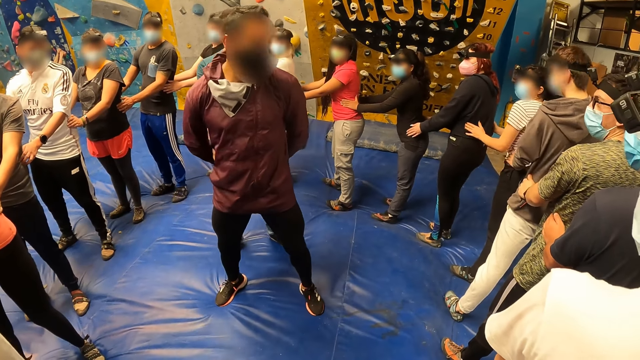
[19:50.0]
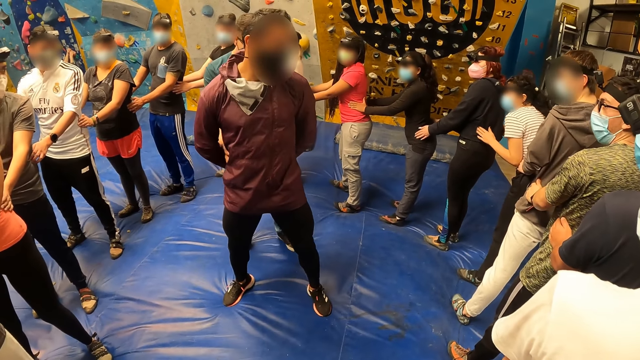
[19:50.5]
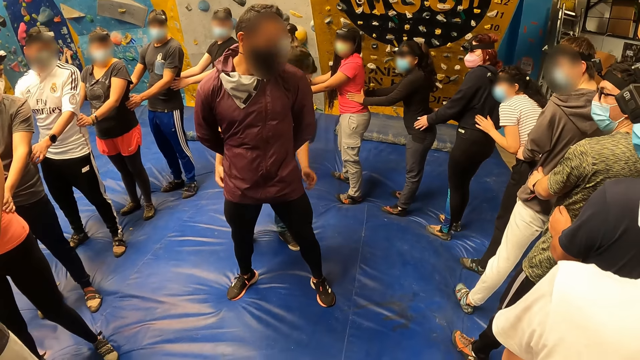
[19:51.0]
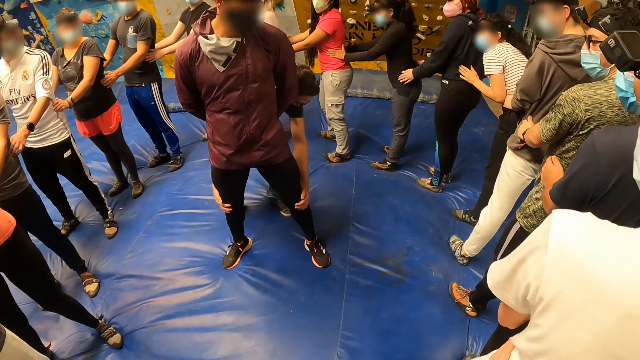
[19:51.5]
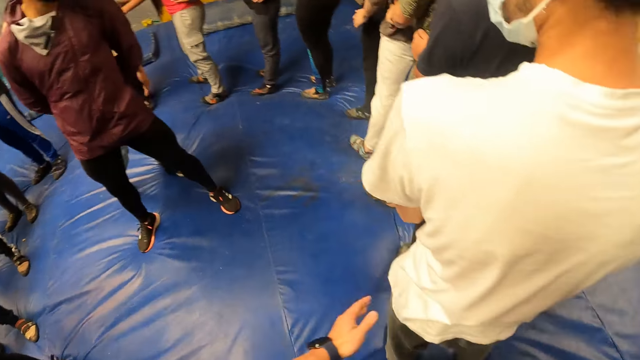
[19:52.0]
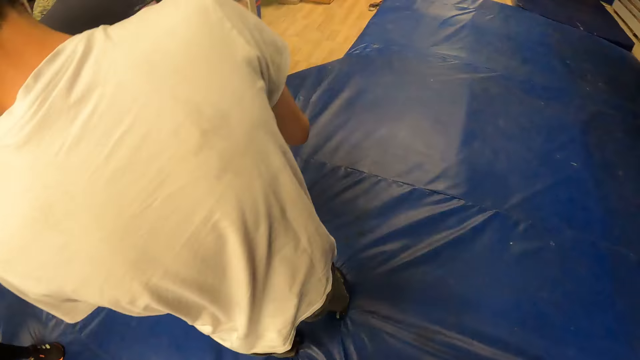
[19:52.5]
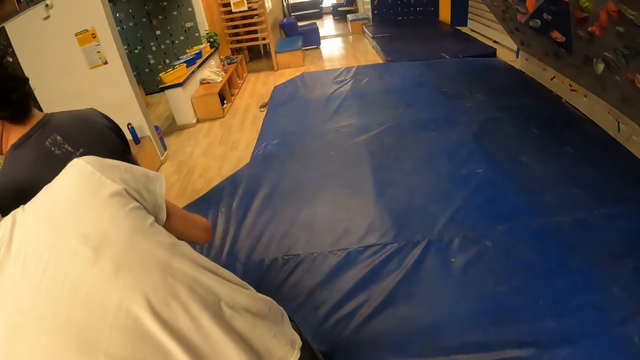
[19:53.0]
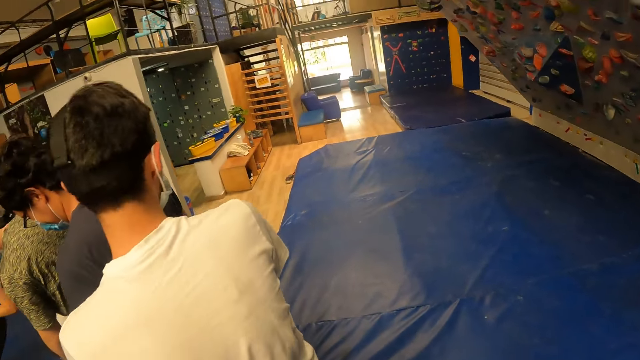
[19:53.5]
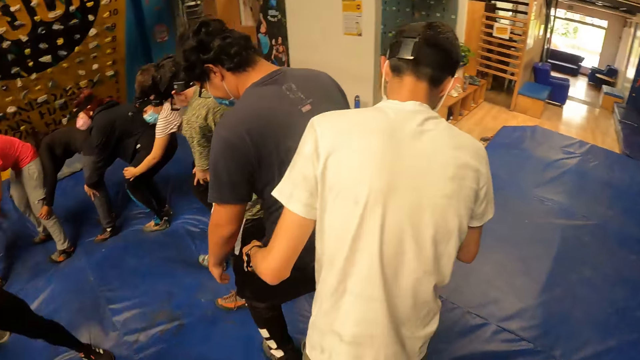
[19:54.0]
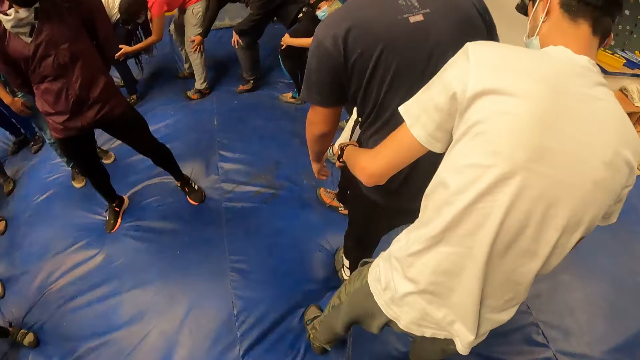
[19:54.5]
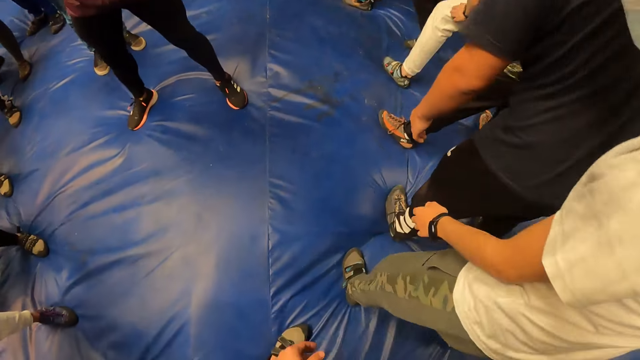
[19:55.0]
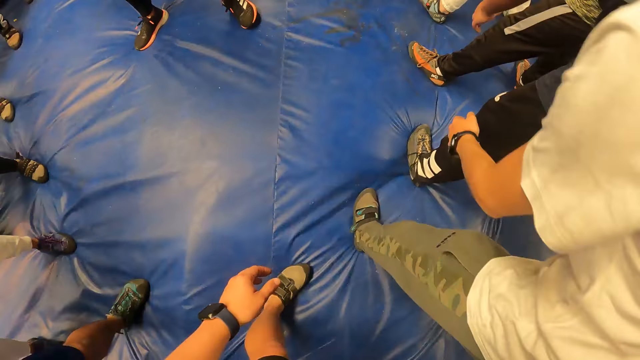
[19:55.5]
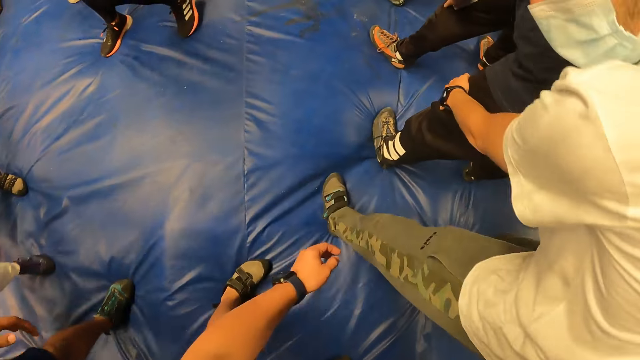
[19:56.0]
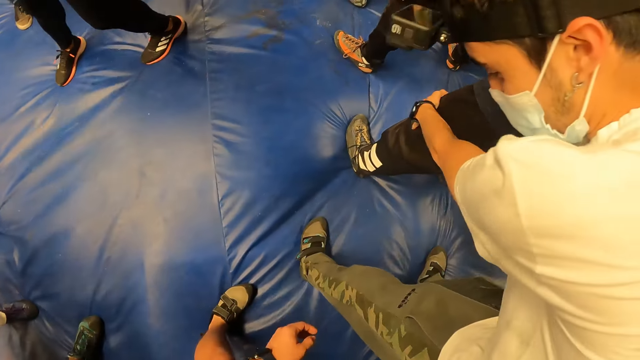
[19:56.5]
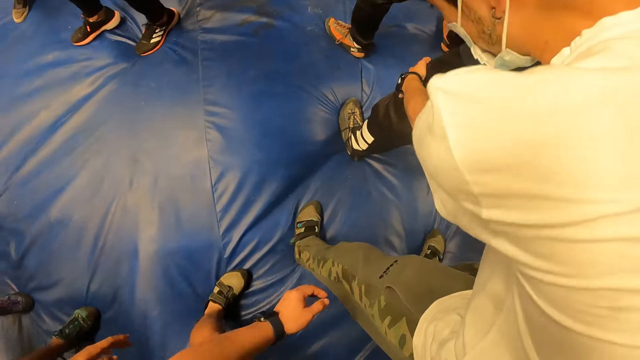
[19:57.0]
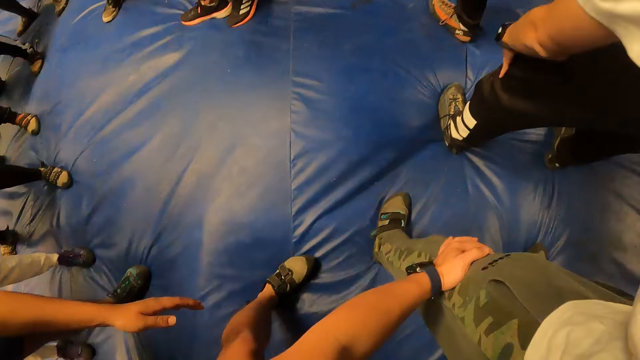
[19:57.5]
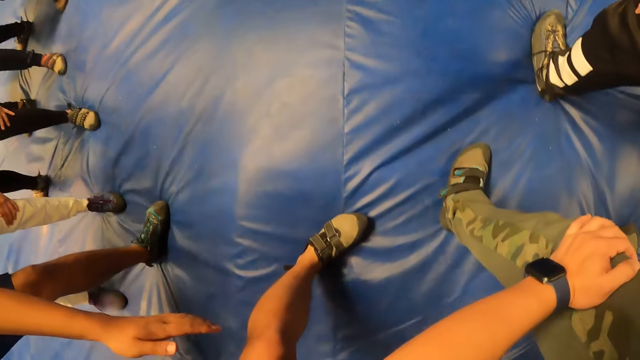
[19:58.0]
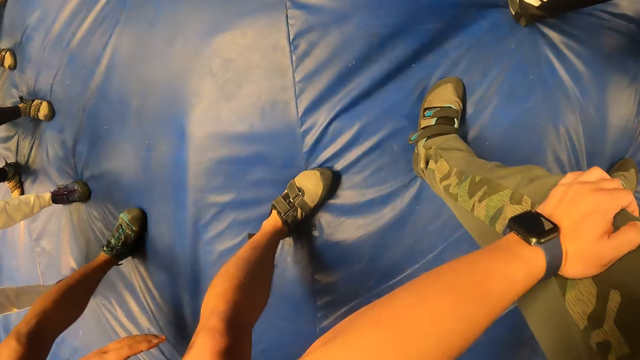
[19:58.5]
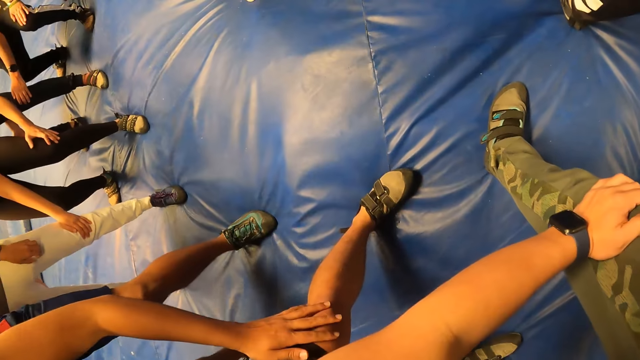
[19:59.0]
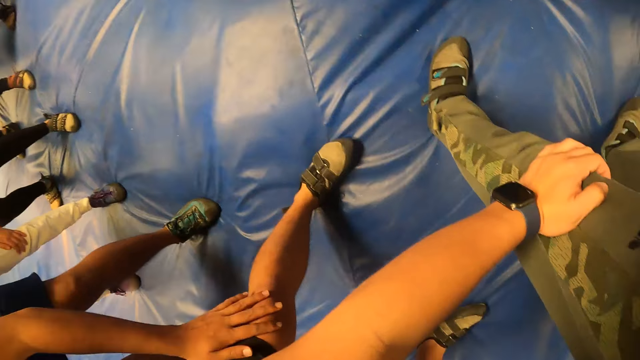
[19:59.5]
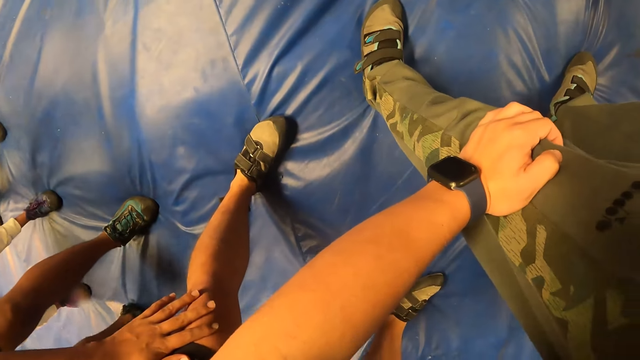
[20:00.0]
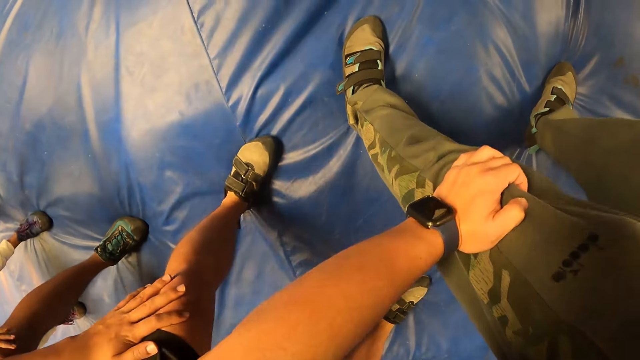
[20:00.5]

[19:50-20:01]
A man places both hands on another man's legs. The camera wearer looks around. He places his left hand on another man's left leg. He holds the man. Another man places his left hand on the camera wearer's left leg.

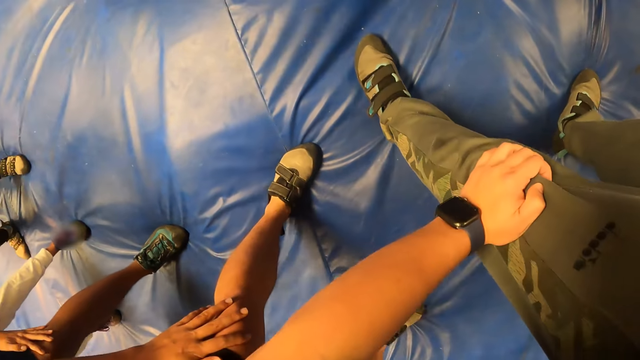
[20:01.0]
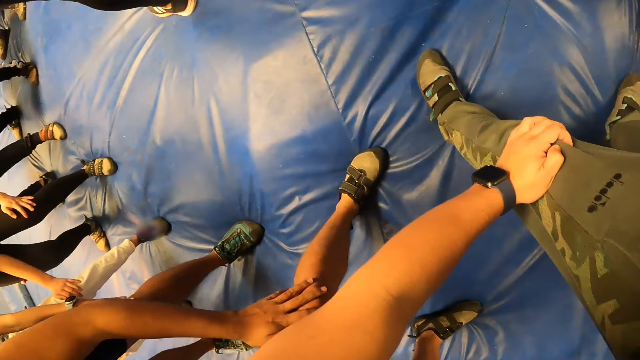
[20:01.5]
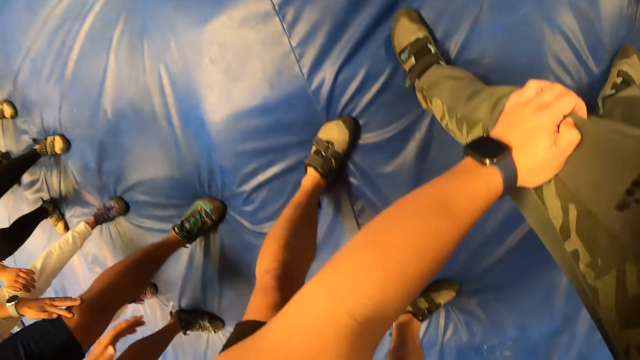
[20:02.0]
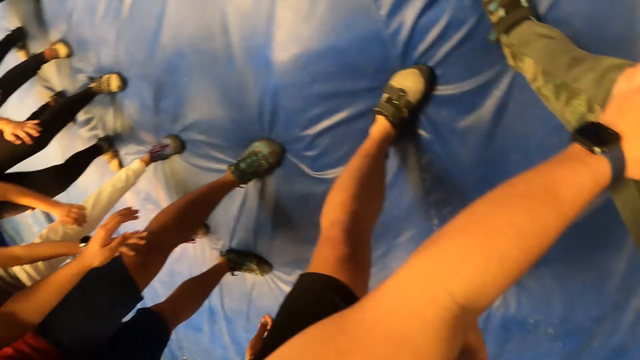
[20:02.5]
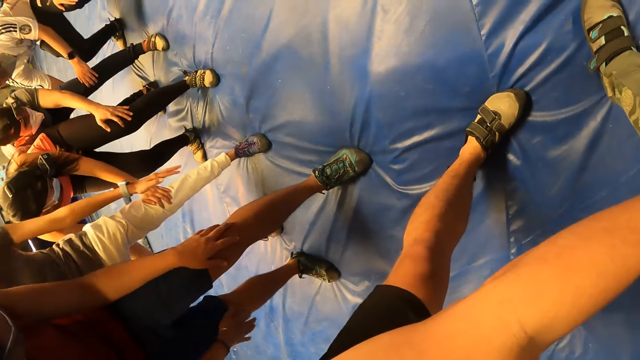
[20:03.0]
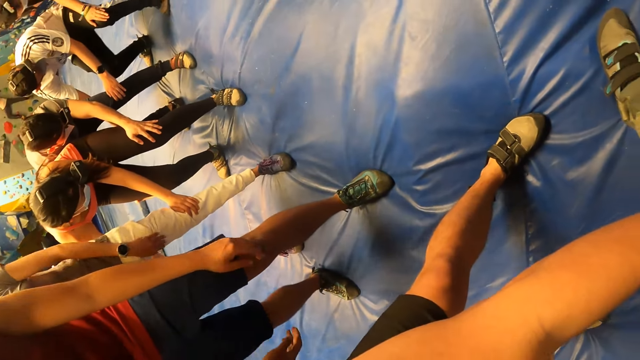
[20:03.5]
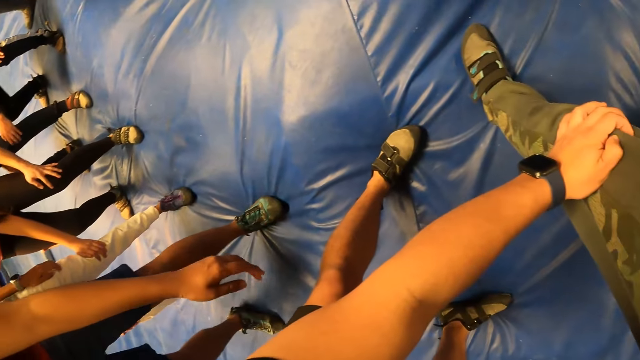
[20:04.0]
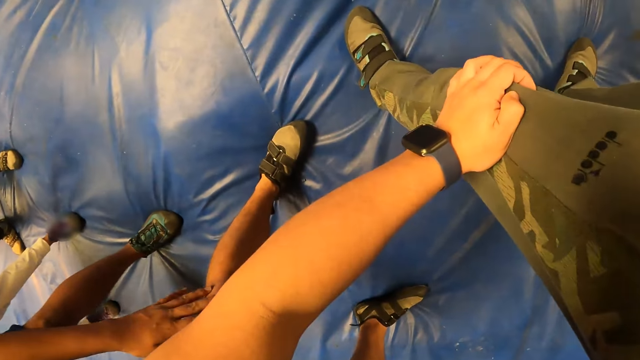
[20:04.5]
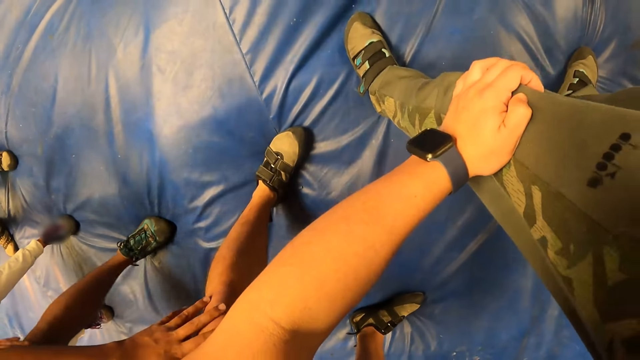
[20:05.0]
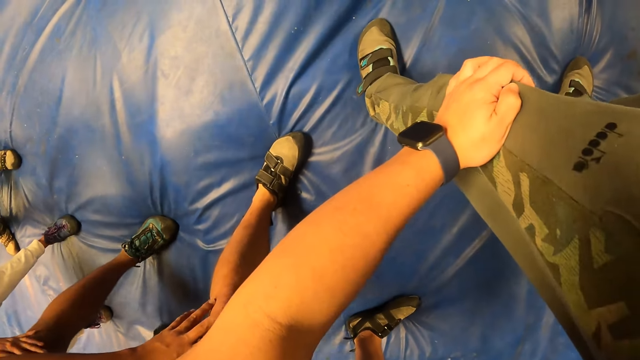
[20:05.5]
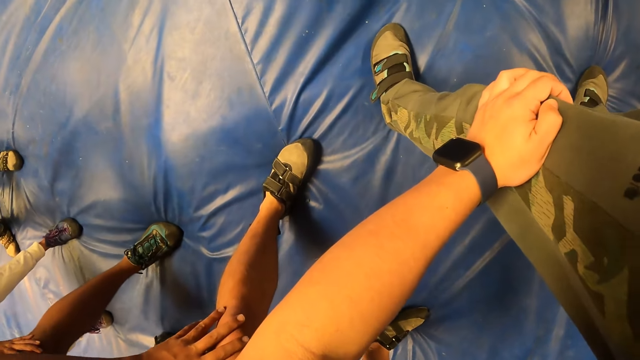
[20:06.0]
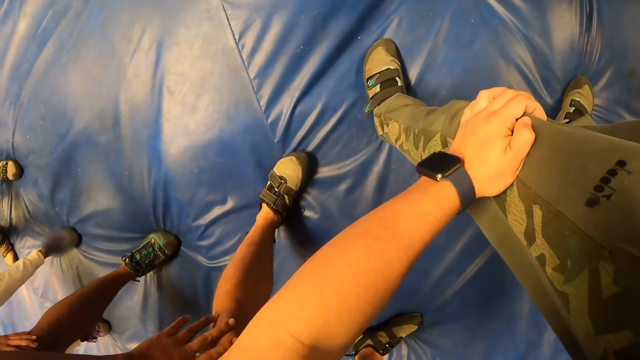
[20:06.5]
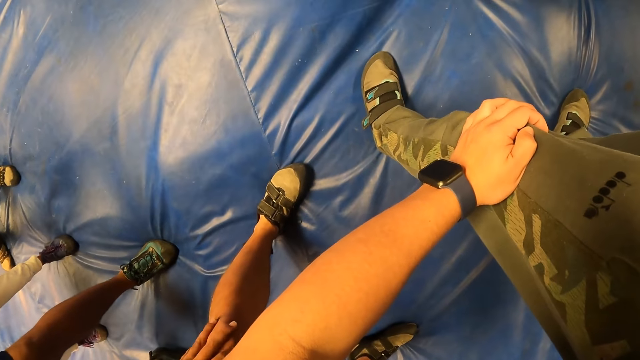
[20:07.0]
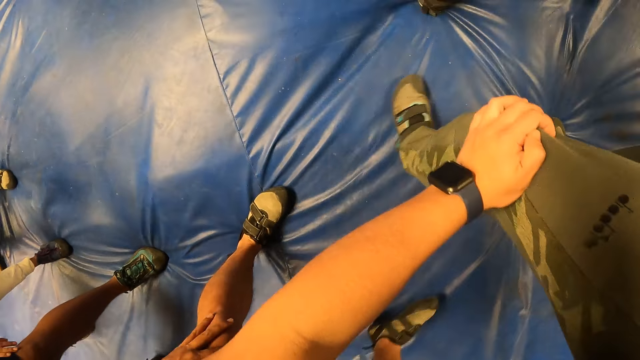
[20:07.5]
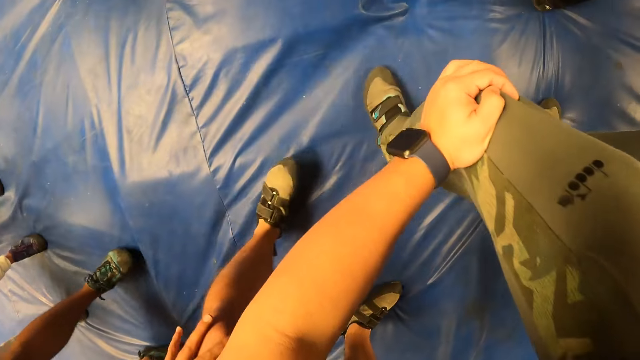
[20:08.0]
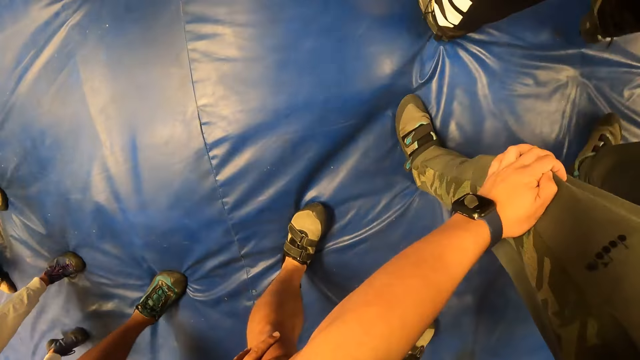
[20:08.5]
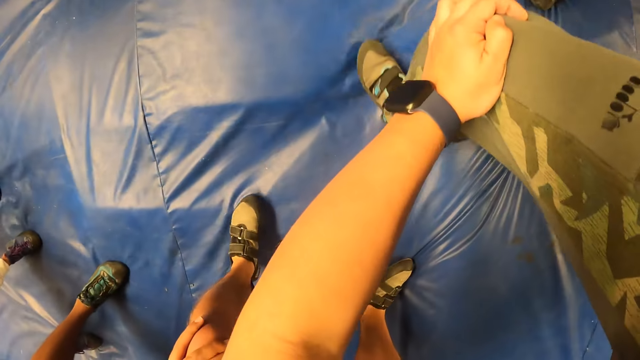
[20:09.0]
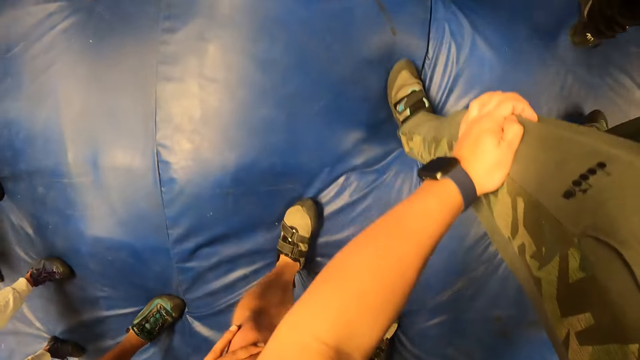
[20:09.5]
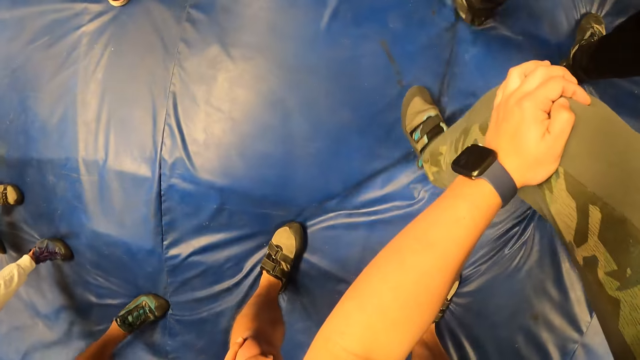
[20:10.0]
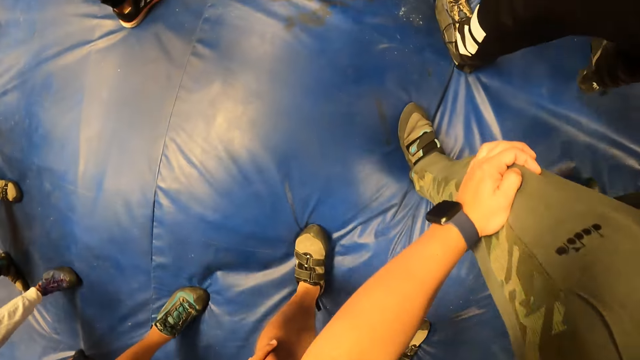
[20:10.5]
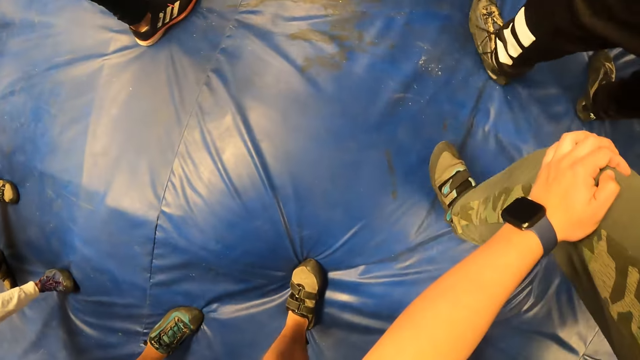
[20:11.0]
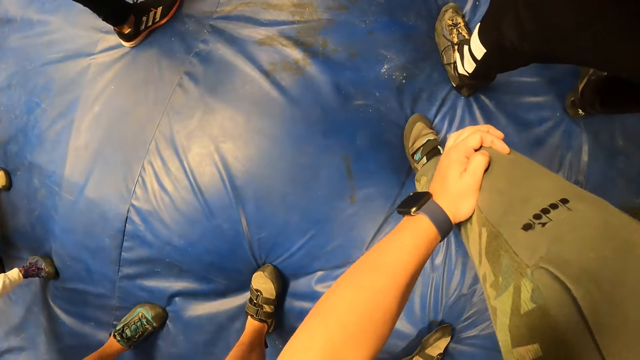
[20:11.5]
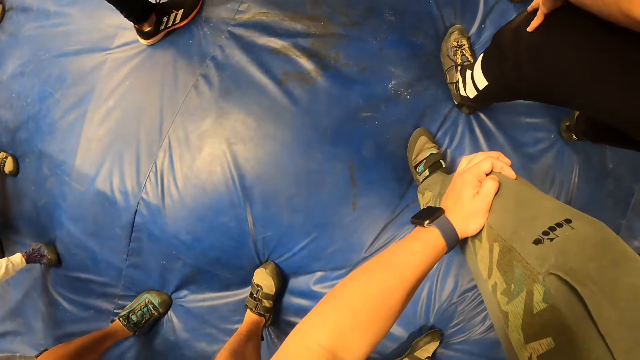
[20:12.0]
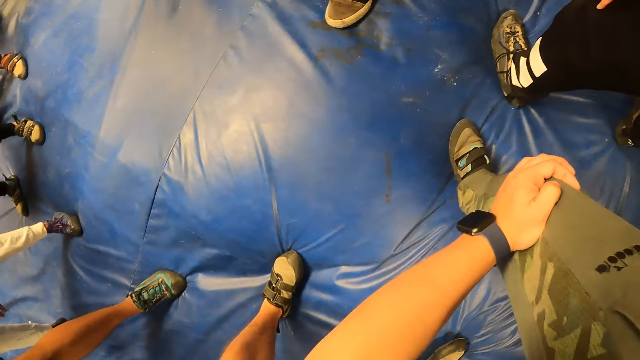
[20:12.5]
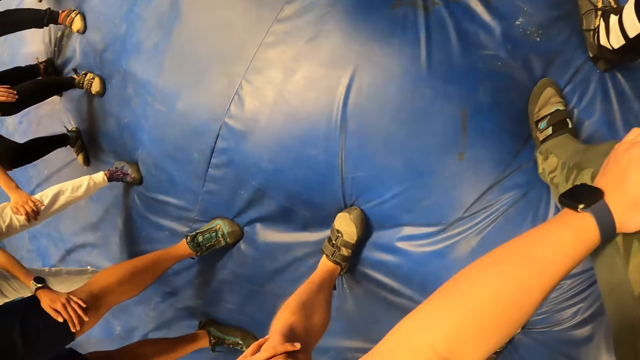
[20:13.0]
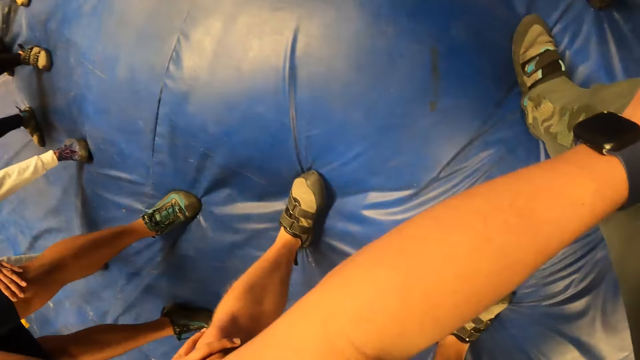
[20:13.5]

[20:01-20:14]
The man removes his left hand from the camera wearer's left leg. The camera wearer looks around. The man places his left hand on the camera wearer's left leg. The camera wearer walks forward along with others in the gym. They look around.
